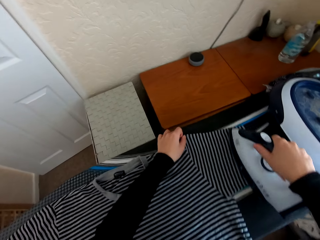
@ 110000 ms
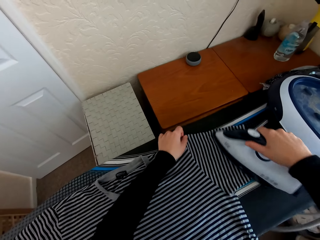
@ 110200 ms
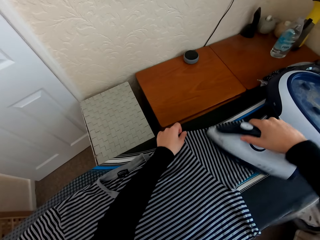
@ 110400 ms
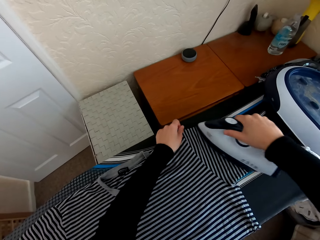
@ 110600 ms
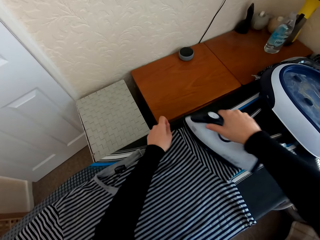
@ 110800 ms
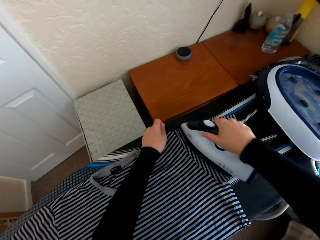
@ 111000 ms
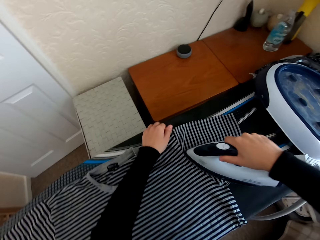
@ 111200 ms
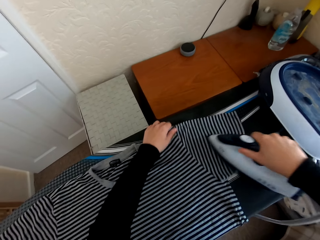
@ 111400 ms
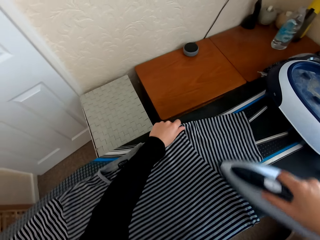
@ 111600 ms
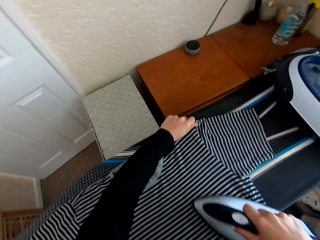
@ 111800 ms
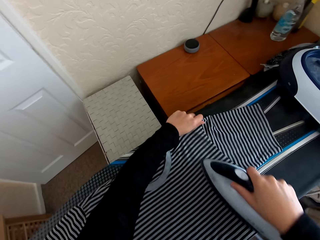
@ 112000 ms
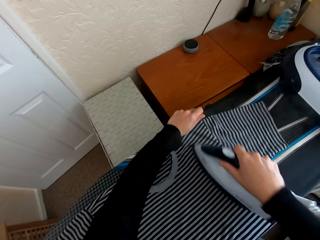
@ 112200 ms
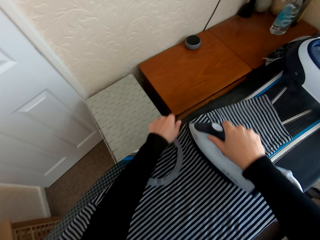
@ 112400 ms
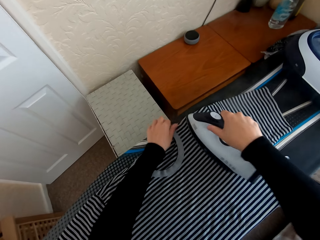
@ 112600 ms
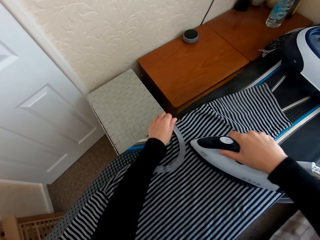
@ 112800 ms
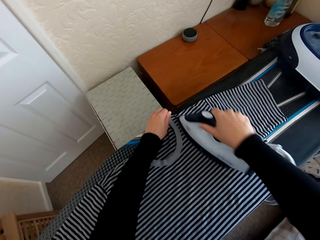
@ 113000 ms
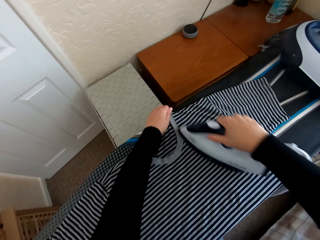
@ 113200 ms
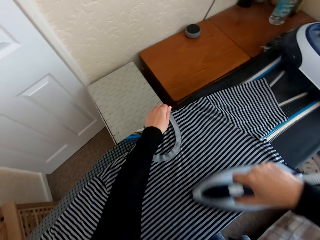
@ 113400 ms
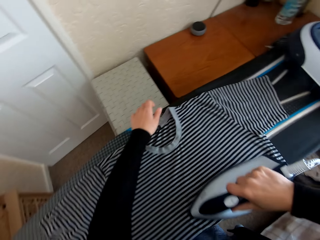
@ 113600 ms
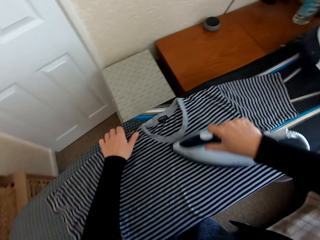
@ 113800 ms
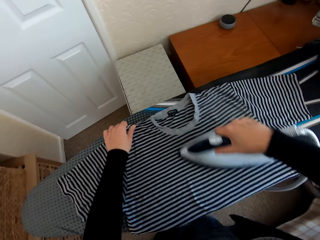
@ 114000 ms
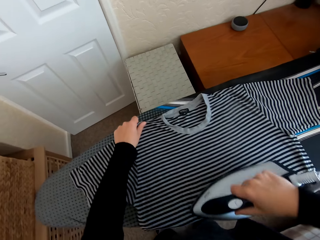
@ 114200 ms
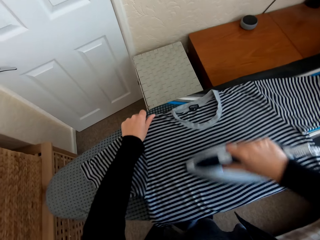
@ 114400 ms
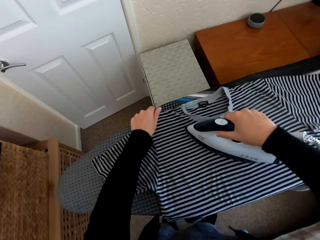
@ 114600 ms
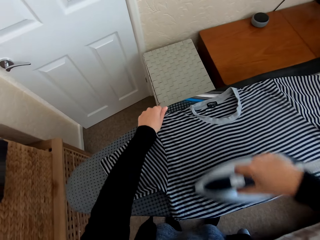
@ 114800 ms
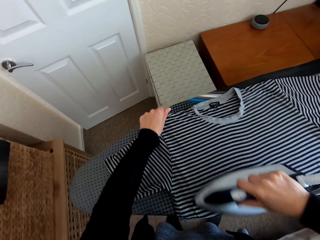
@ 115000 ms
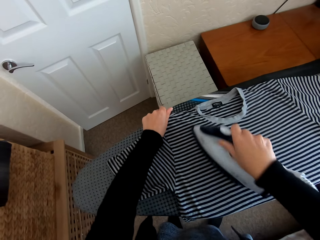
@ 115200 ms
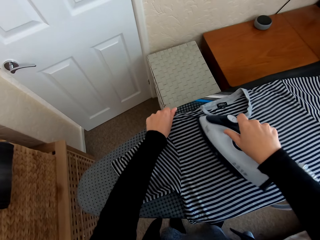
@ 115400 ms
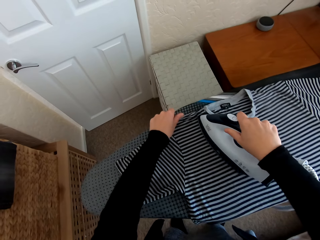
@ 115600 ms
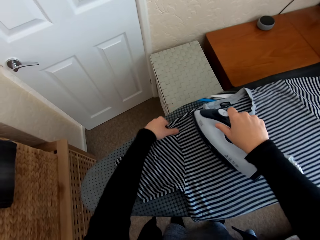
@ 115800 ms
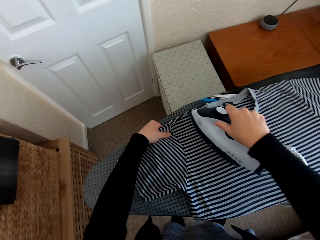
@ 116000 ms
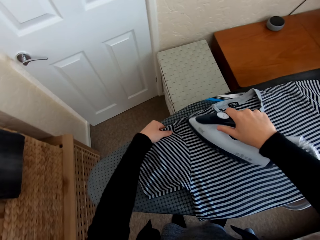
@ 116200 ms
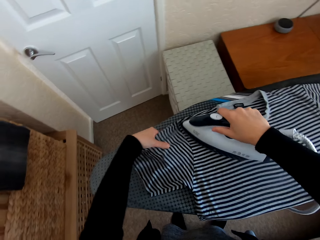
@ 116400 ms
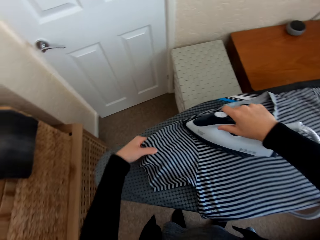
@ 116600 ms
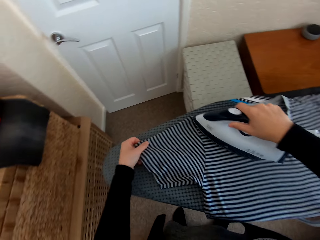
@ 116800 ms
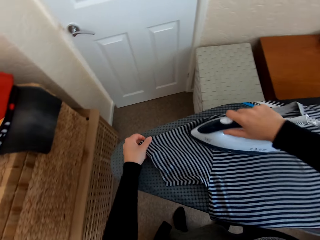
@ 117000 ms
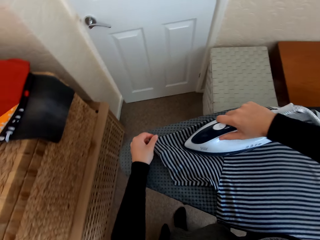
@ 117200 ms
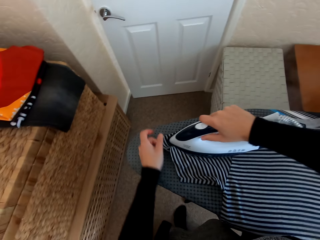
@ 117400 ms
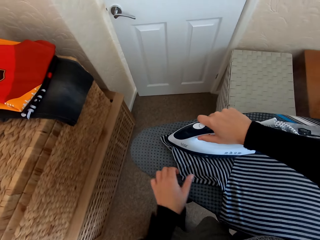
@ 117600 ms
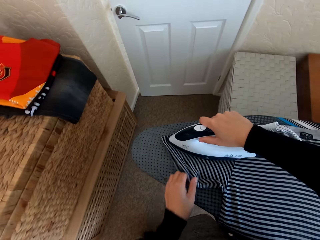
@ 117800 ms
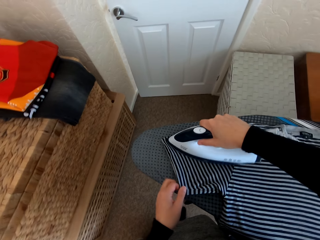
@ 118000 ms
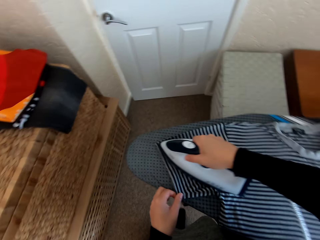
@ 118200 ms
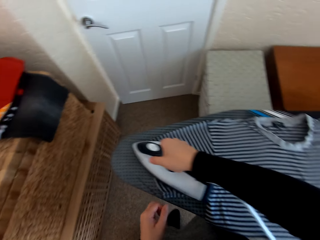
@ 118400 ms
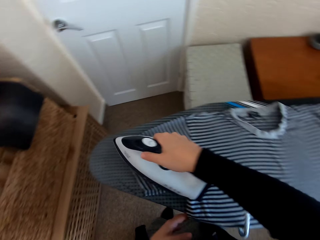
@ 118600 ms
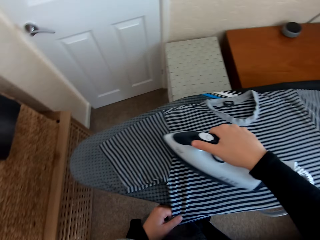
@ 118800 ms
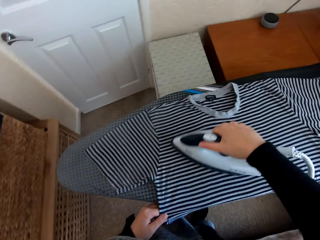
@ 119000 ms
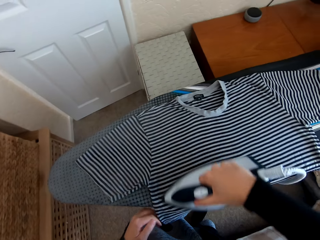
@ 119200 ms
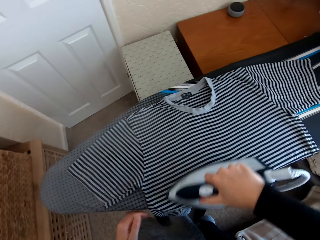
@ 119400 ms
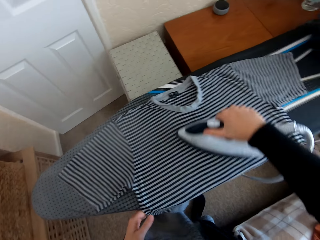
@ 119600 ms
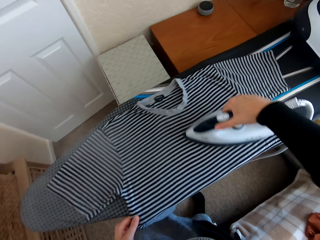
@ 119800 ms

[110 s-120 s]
The camera wearer irons the t-shirt on the Brabantia iron board.

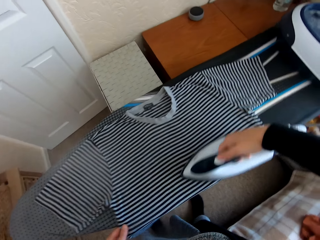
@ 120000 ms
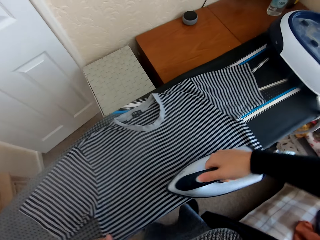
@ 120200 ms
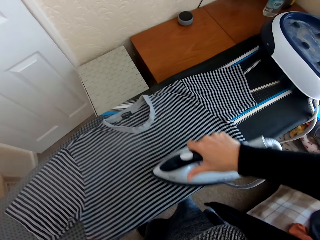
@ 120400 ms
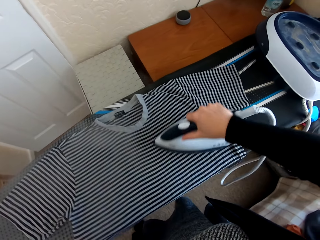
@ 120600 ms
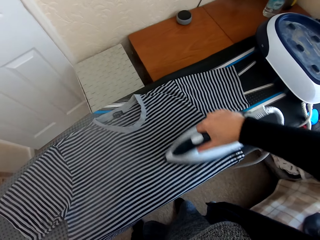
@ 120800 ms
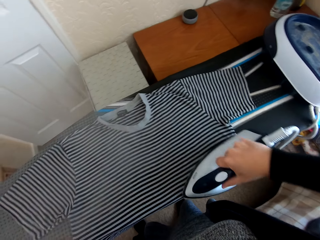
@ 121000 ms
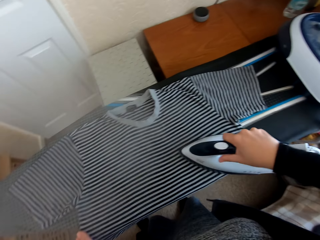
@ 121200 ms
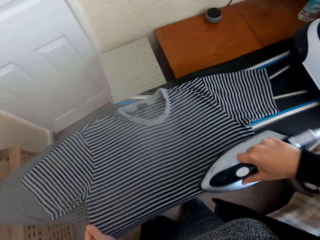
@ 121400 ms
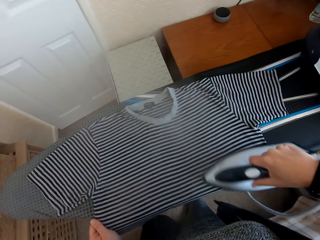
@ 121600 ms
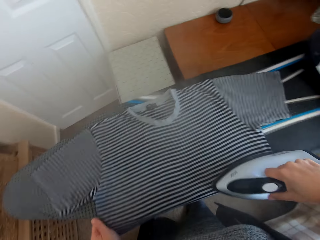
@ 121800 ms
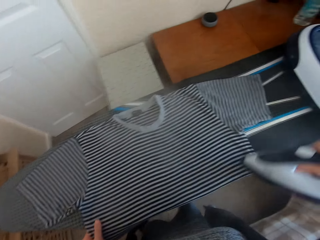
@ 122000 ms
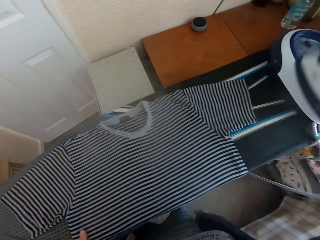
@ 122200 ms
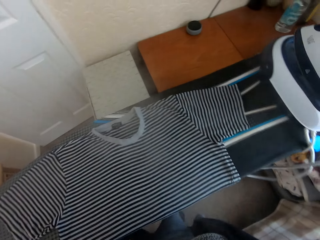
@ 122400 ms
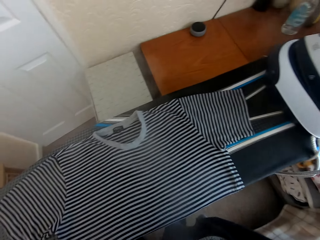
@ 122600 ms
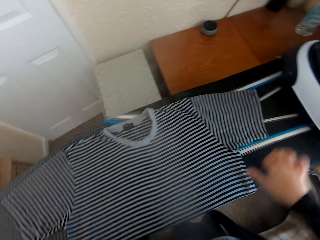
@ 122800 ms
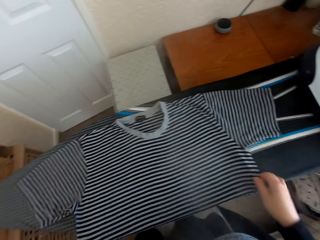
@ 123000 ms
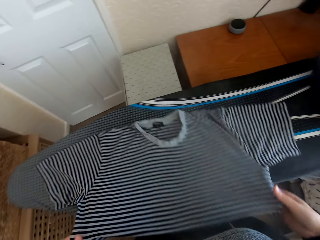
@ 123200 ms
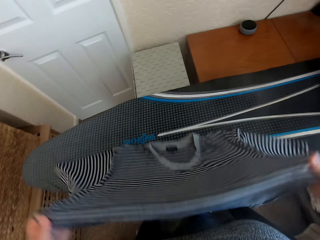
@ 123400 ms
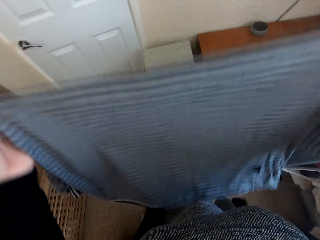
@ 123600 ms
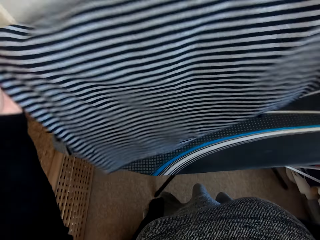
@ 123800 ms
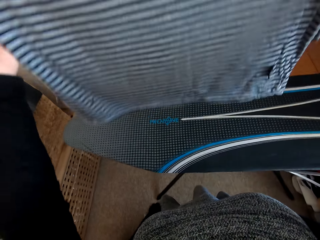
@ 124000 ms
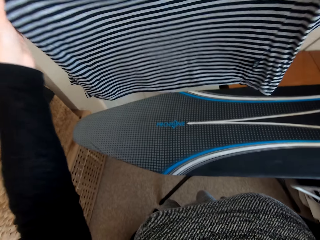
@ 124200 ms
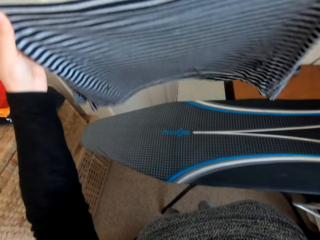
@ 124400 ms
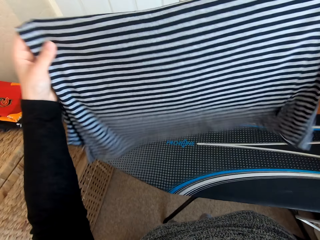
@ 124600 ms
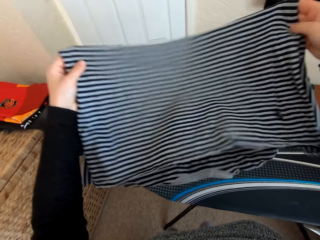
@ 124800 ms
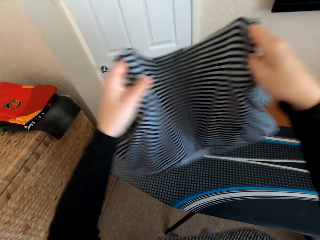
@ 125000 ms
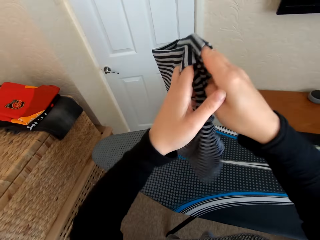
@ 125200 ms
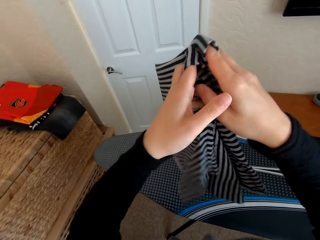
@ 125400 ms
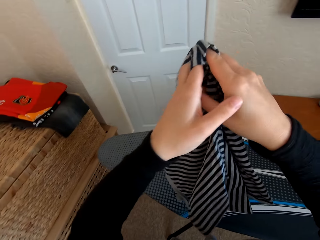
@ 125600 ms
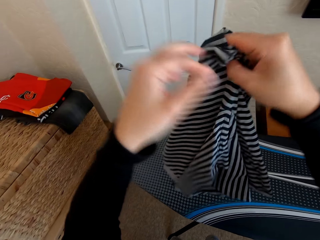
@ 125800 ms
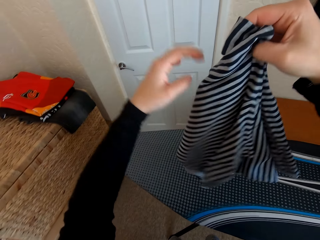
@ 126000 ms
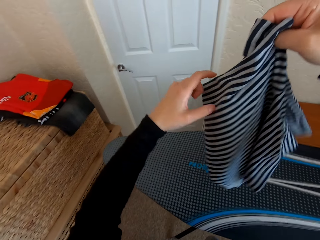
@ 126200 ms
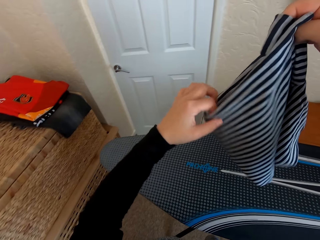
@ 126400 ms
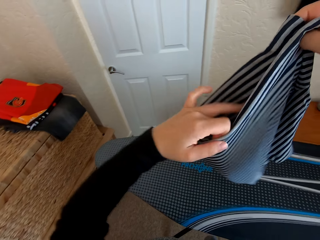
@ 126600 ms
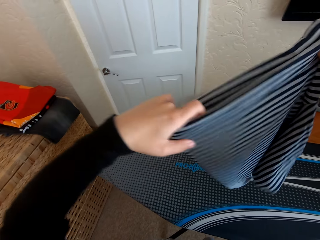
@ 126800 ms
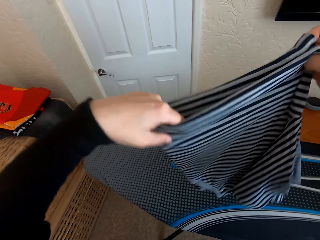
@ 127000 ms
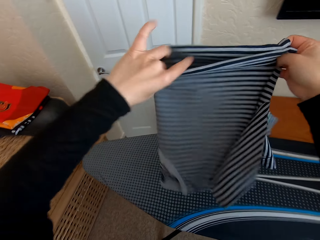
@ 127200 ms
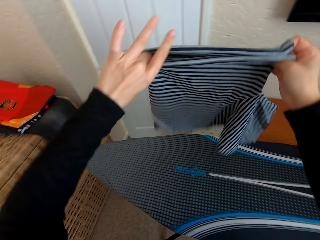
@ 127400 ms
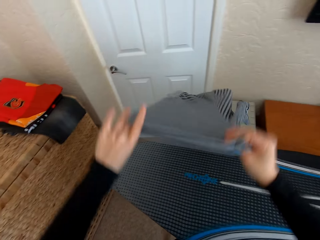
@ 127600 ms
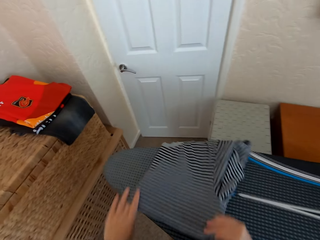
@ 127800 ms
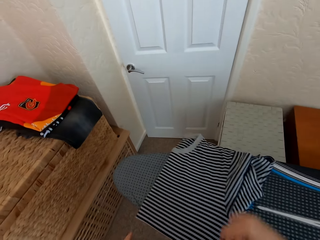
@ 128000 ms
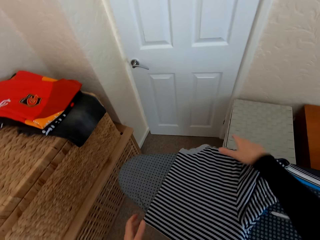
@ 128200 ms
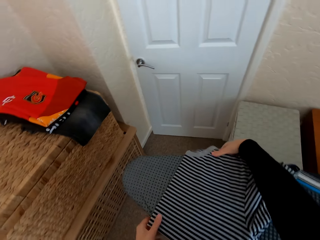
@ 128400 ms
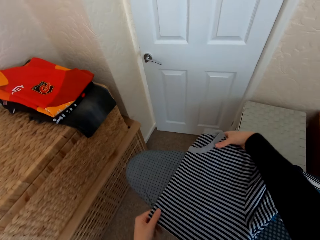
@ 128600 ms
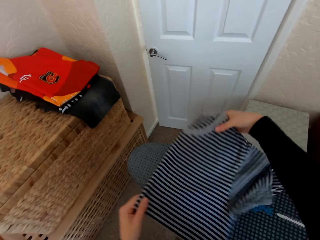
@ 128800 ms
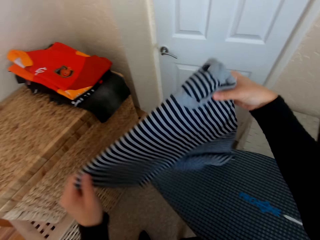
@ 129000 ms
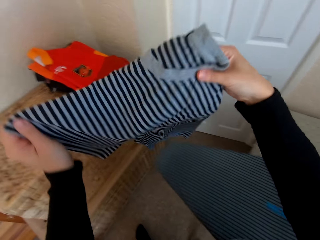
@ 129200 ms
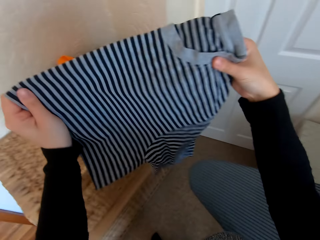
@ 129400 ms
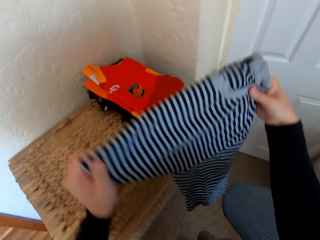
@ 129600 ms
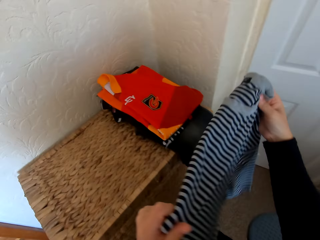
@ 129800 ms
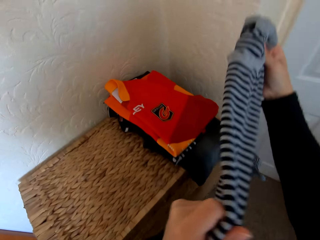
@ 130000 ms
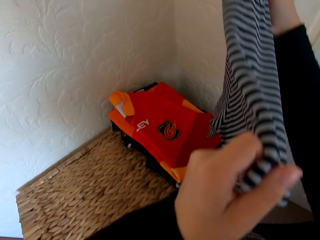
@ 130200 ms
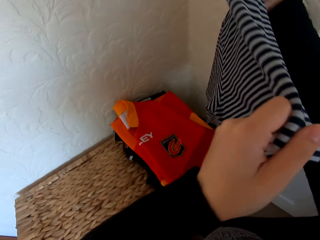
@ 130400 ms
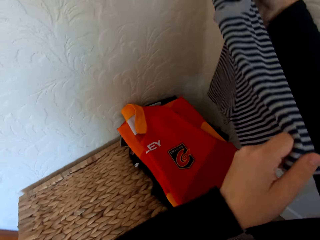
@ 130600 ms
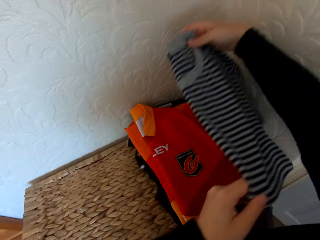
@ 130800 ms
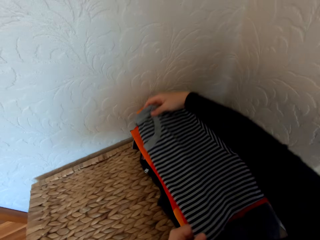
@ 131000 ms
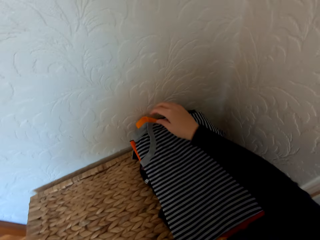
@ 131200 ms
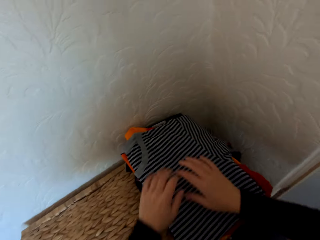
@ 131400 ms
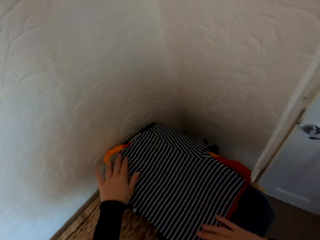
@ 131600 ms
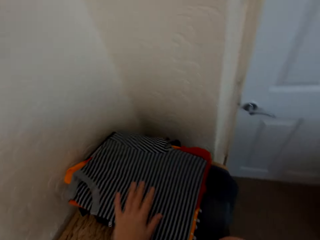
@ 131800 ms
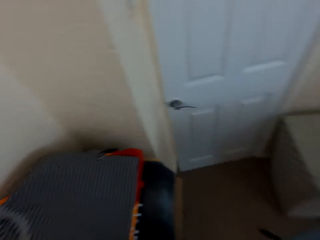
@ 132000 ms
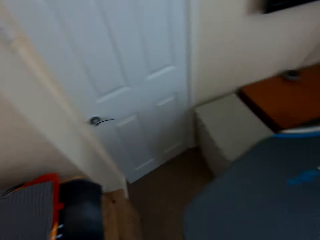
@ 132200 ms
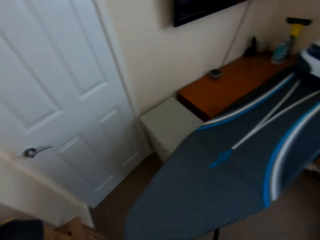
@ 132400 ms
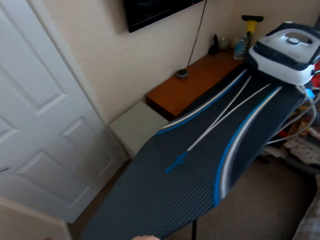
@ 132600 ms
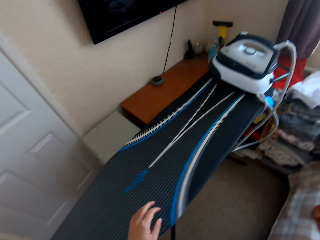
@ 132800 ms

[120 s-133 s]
The camera wearer places the iron box on the Brabantia iron board. They fold the t-shirt. They place the t-shirt on the table.
